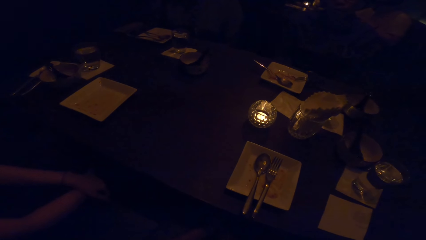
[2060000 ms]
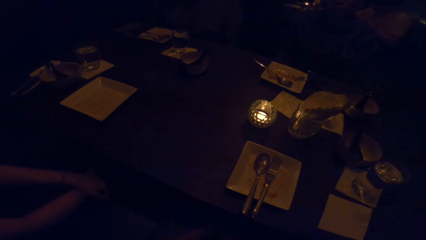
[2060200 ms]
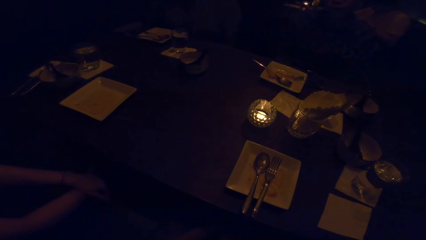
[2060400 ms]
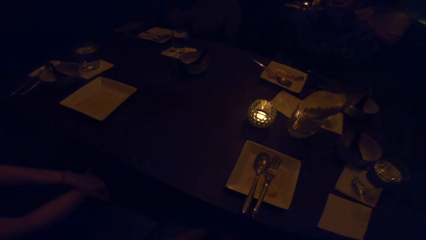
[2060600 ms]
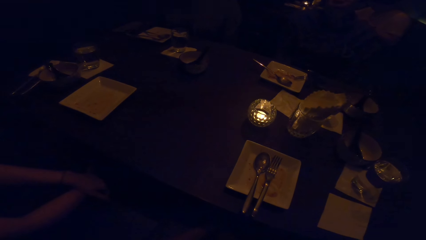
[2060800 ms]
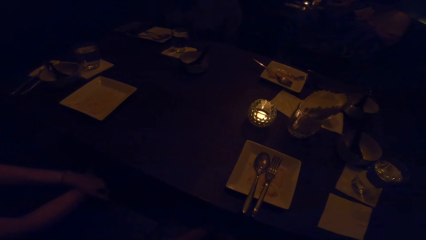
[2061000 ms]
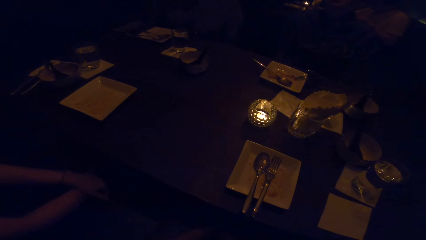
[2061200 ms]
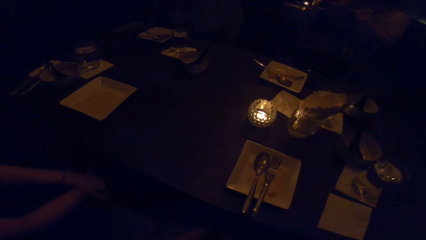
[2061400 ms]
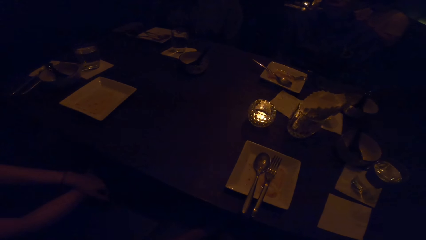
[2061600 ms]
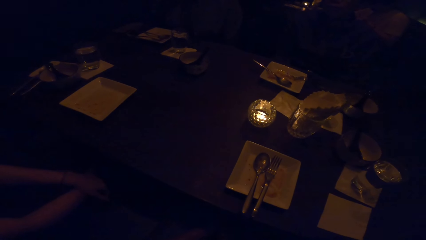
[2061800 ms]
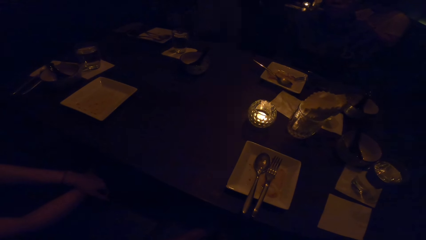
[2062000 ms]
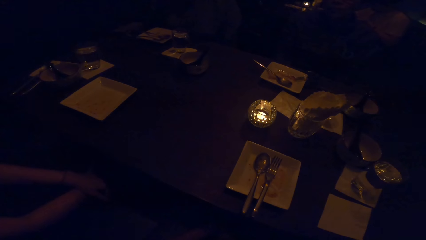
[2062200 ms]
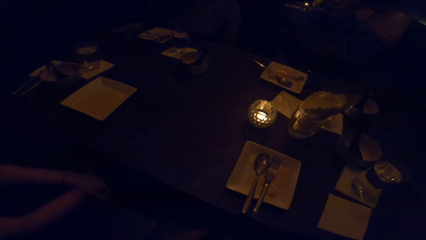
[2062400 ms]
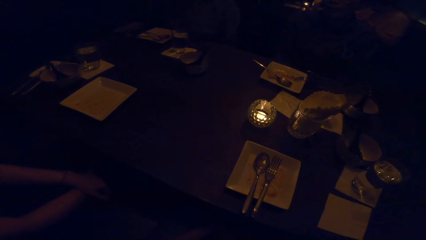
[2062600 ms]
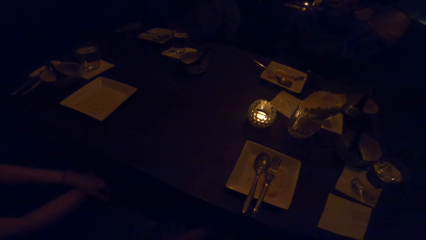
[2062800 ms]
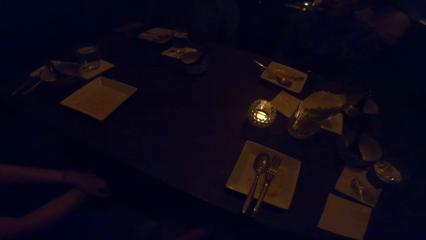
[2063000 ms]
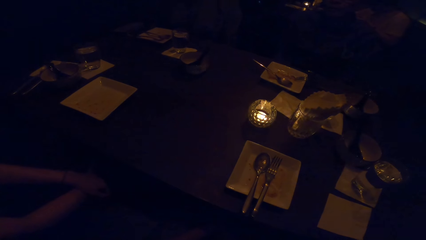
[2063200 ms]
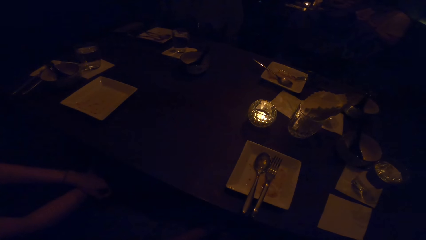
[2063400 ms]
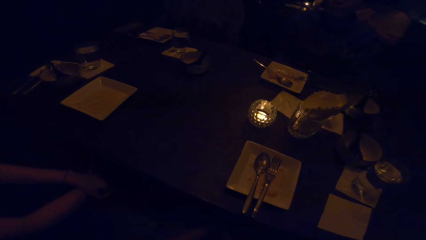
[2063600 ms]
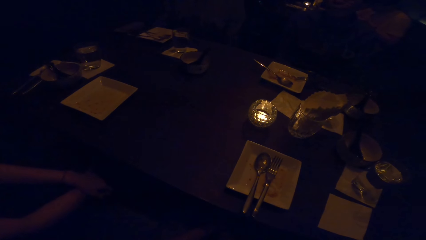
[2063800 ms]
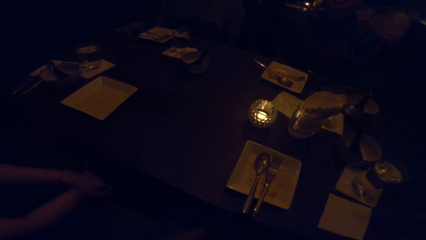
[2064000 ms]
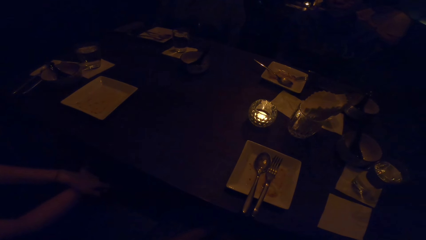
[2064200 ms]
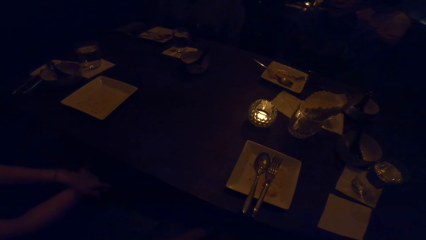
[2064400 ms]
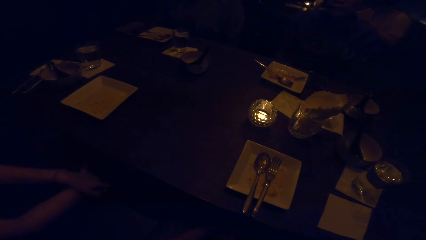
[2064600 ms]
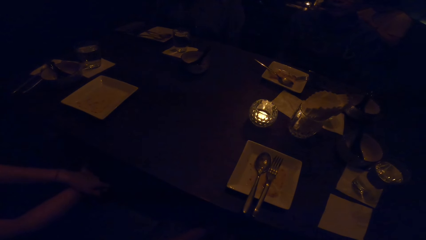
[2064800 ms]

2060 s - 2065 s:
The camera wearer looks around.
